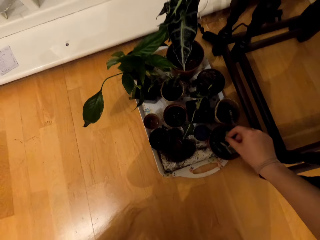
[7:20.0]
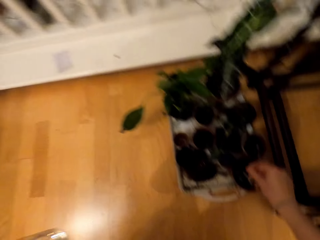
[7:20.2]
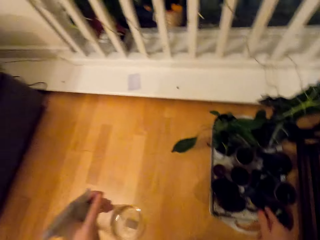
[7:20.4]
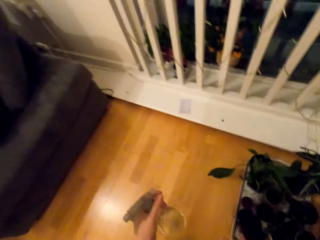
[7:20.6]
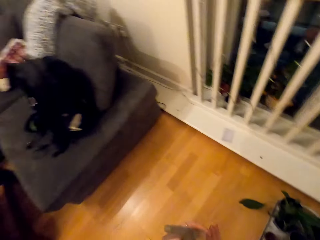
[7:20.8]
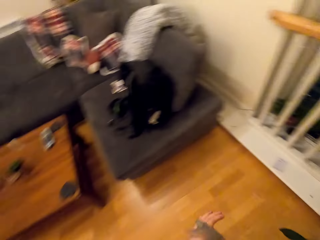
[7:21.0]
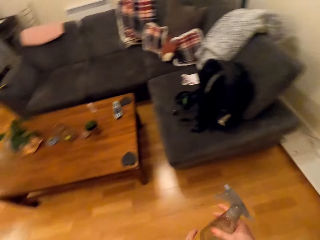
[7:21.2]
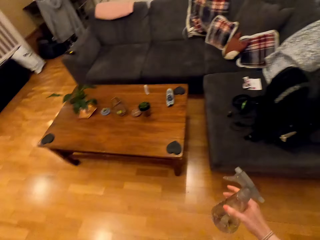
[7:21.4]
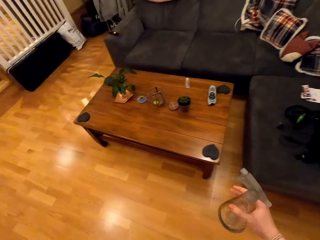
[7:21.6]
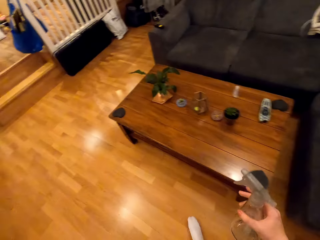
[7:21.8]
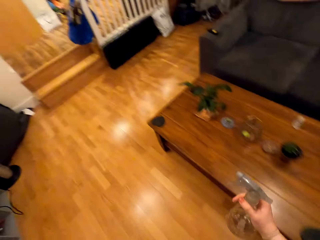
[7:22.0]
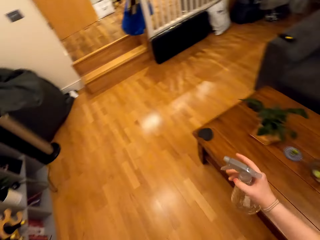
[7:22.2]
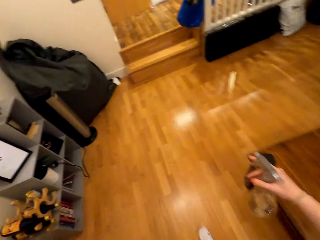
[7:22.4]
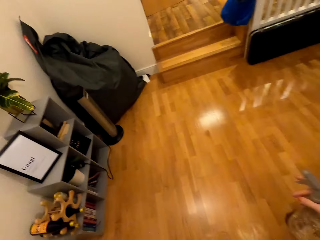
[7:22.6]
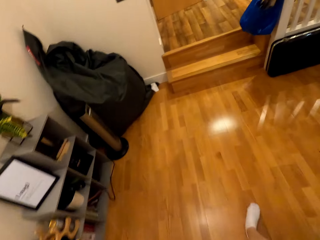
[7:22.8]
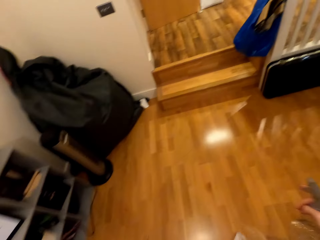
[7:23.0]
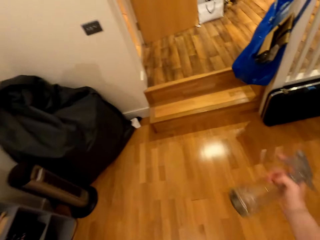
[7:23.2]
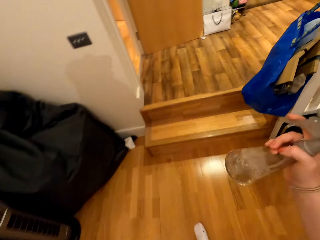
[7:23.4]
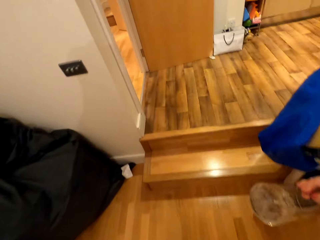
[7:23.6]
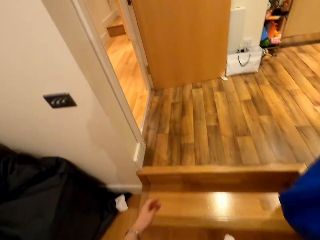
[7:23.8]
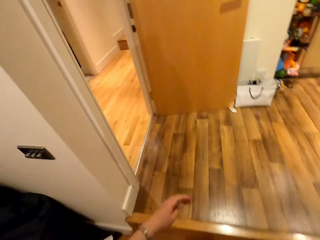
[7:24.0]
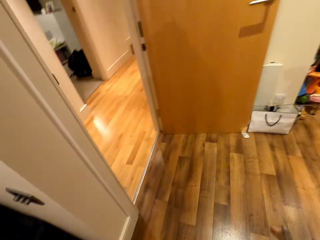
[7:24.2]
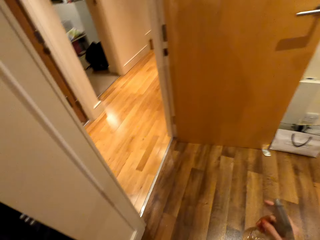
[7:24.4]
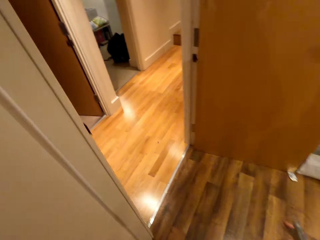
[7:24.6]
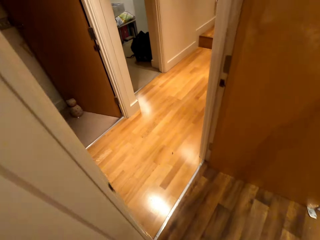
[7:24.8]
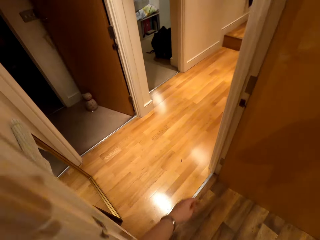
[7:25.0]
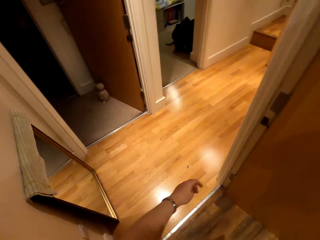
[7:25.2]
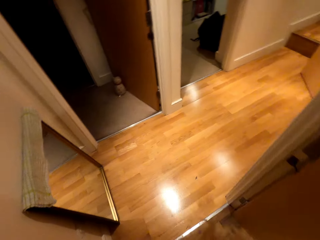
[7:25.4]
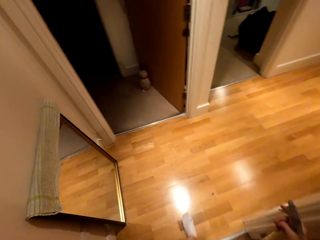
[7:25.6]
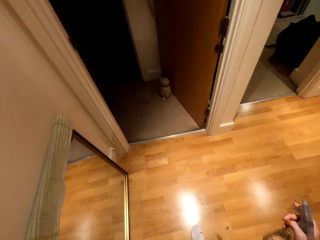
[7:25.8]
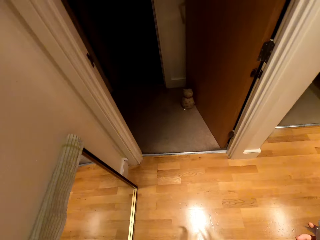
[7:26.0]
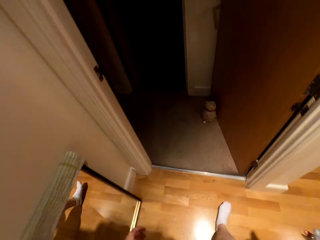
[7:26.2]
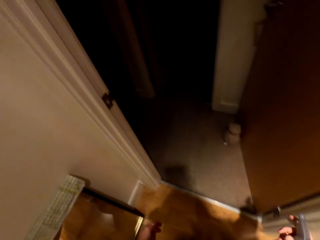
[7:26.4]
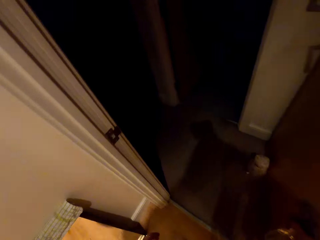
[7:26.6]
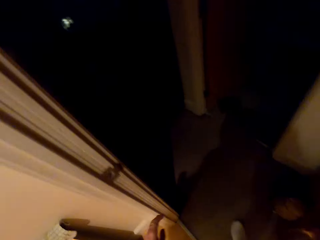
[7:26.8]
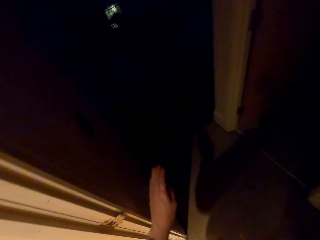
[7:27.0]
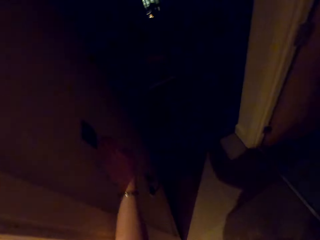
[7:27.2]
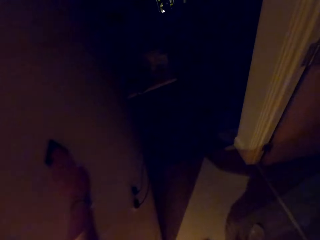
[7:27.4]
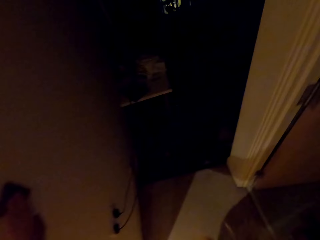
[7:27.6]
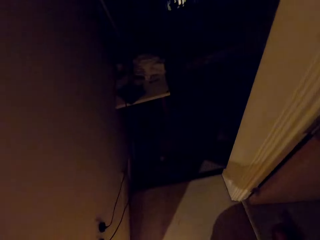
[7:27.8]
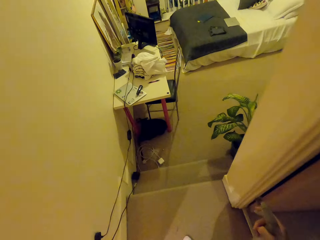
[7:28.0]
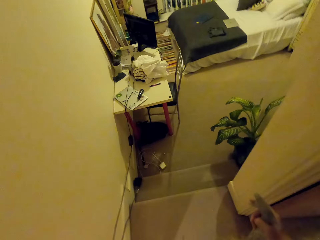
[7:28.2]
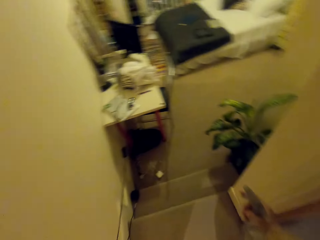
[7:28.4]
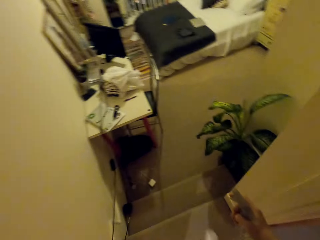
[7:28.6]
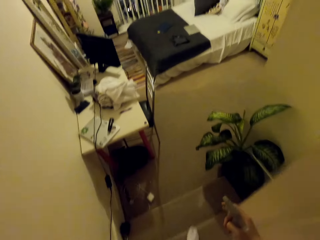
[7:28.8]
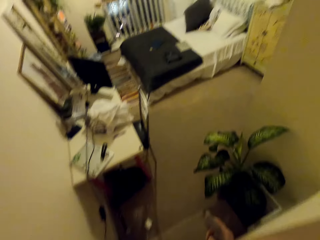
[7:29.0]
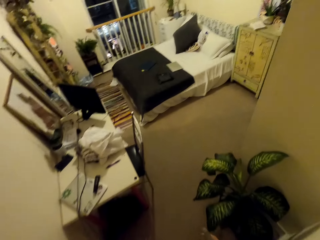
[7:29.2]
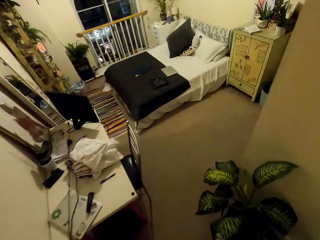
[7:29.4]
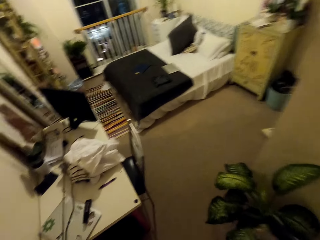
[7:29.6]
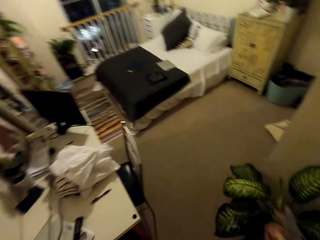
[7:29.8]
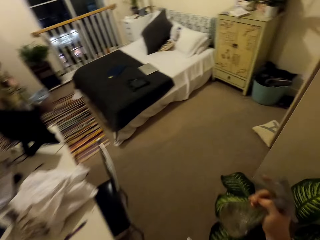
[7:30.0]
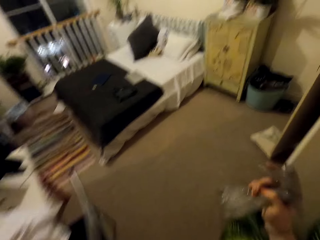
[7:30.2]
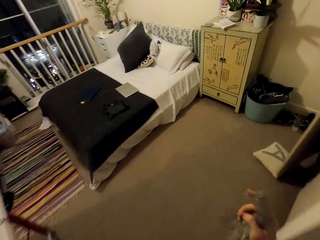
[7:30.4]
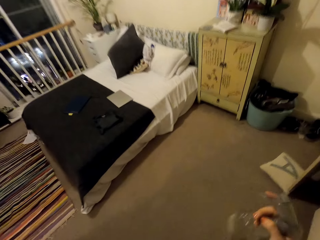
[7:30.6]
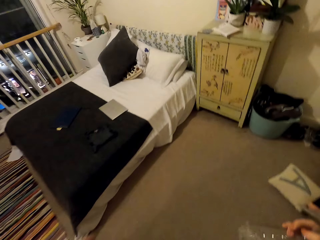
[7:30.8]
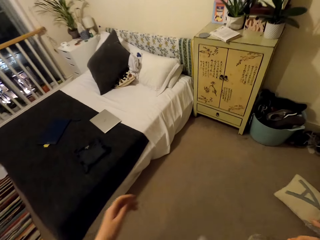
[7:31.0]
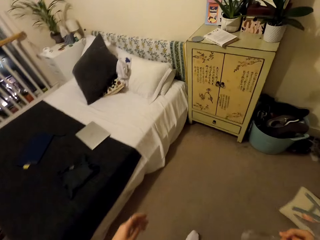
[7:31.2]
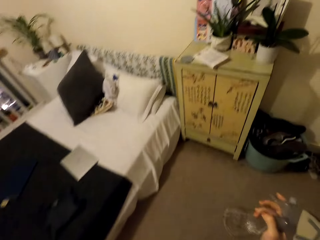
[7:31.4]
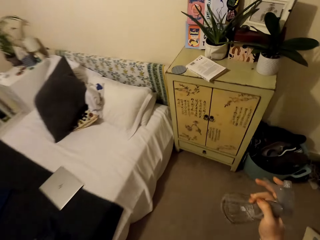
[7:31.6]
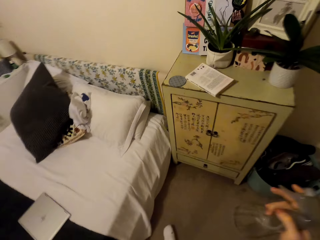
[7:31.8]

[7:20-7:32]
The camera wearer walks around the house. They sigh. They switch the lights.

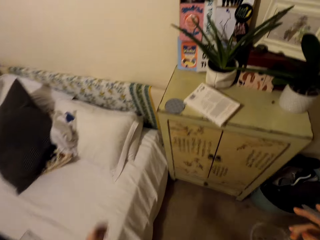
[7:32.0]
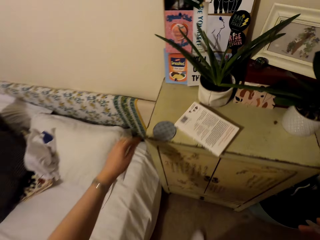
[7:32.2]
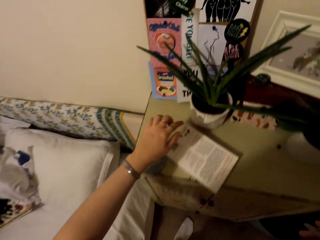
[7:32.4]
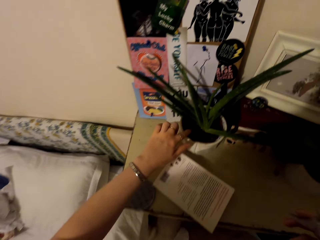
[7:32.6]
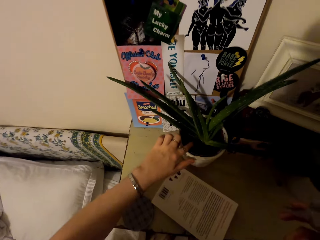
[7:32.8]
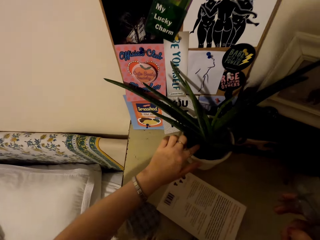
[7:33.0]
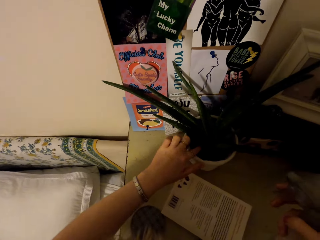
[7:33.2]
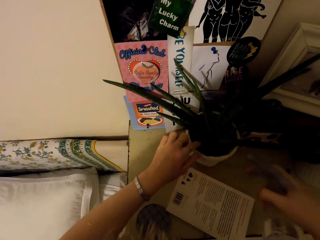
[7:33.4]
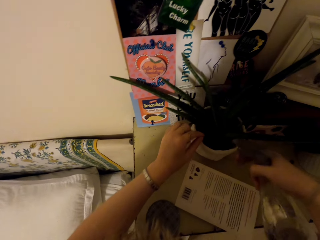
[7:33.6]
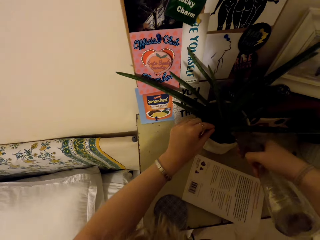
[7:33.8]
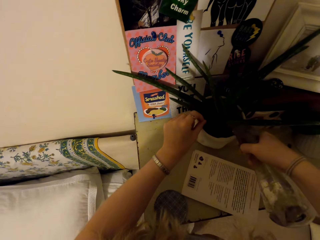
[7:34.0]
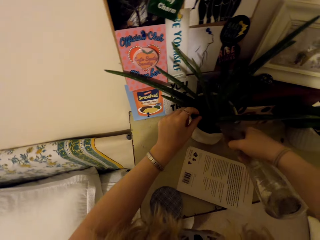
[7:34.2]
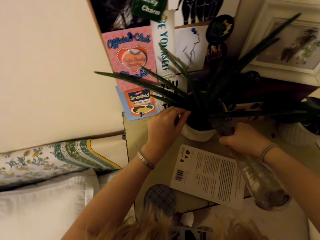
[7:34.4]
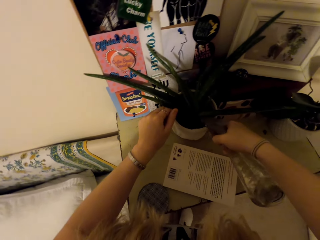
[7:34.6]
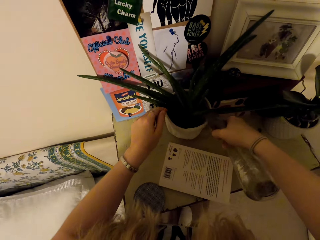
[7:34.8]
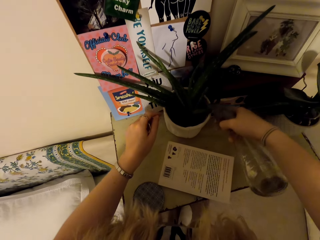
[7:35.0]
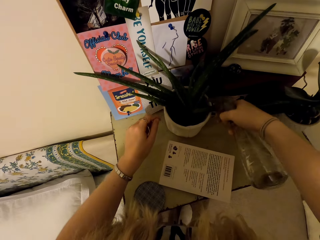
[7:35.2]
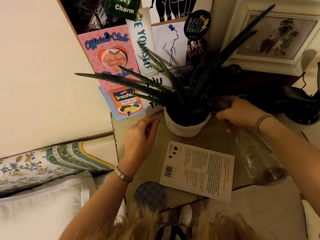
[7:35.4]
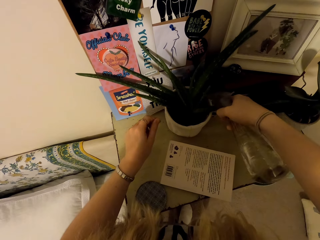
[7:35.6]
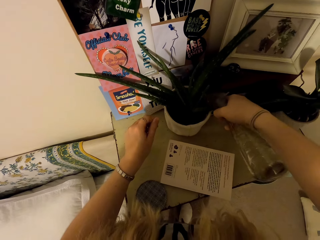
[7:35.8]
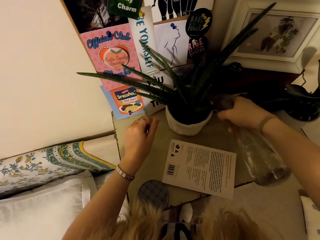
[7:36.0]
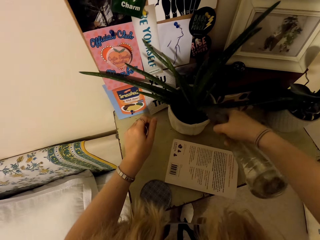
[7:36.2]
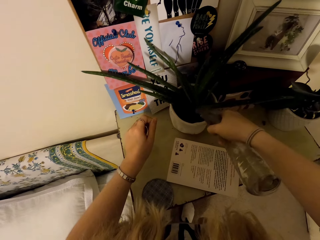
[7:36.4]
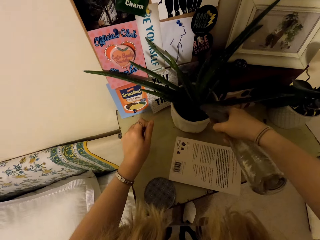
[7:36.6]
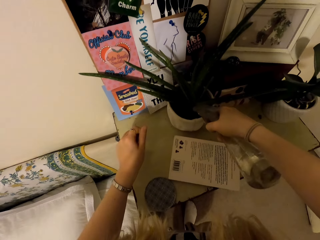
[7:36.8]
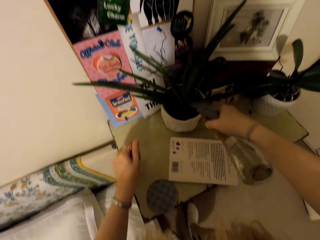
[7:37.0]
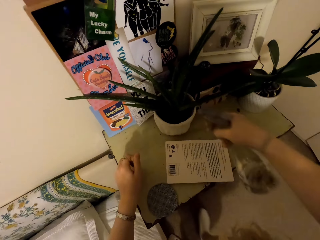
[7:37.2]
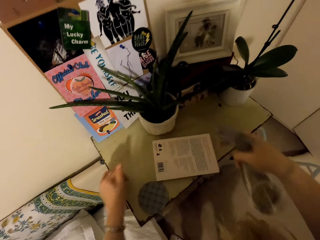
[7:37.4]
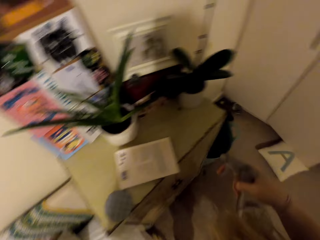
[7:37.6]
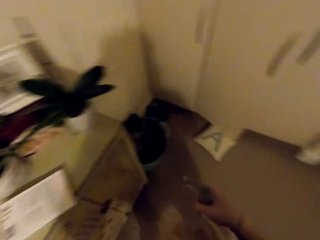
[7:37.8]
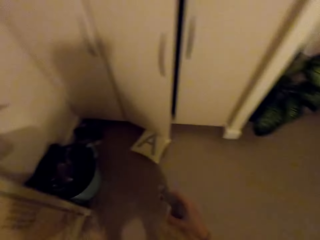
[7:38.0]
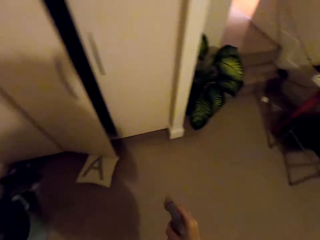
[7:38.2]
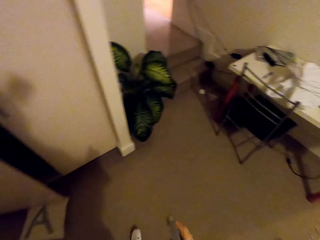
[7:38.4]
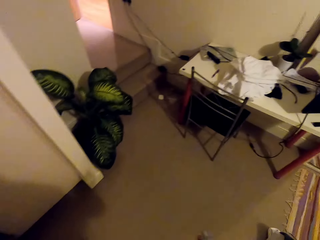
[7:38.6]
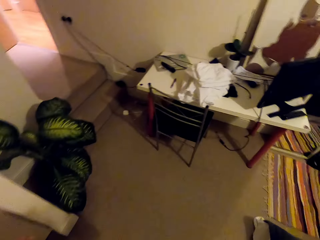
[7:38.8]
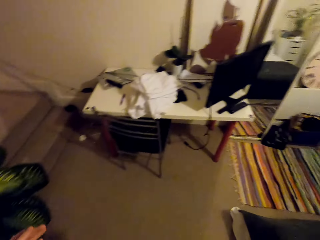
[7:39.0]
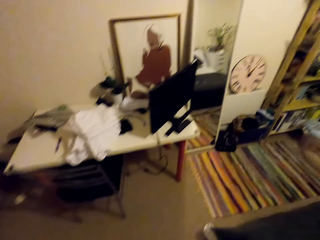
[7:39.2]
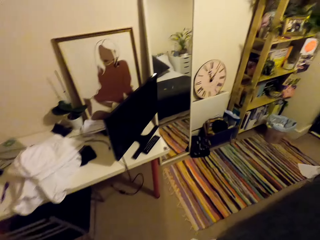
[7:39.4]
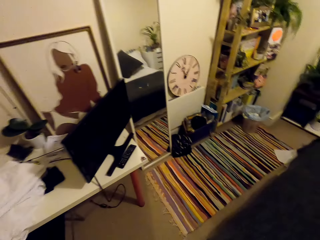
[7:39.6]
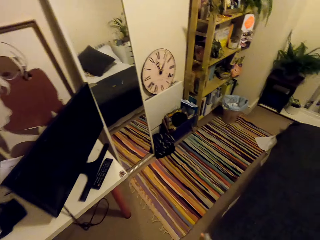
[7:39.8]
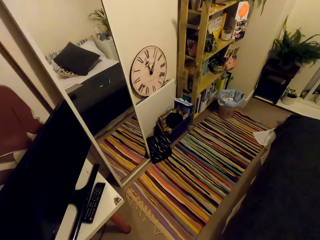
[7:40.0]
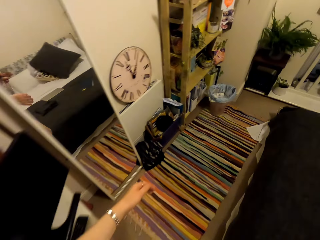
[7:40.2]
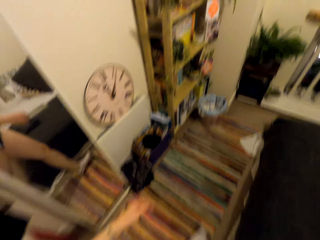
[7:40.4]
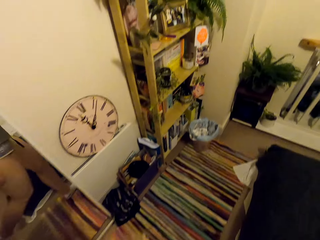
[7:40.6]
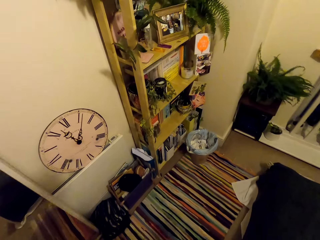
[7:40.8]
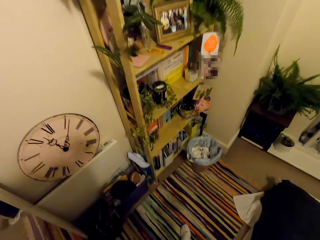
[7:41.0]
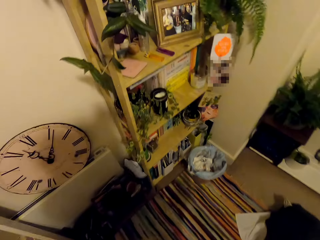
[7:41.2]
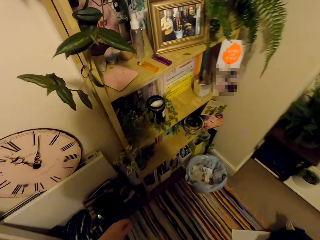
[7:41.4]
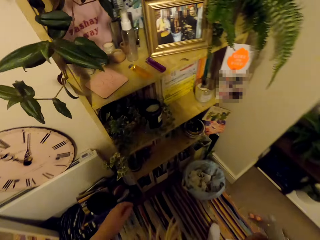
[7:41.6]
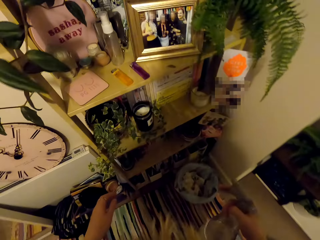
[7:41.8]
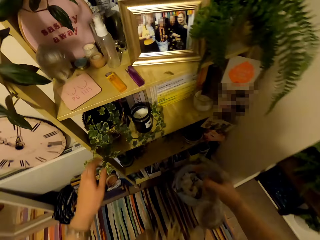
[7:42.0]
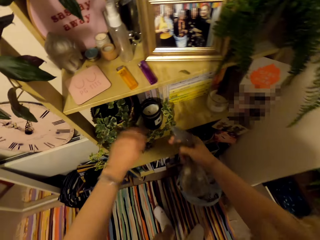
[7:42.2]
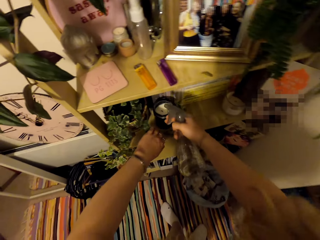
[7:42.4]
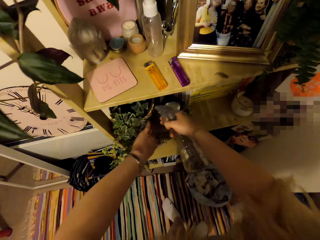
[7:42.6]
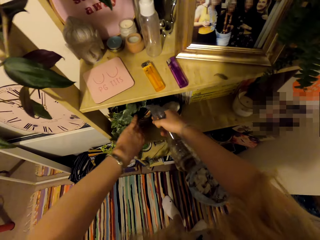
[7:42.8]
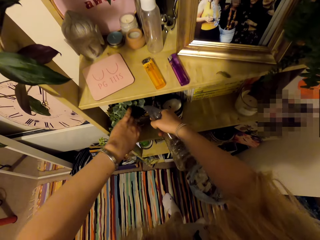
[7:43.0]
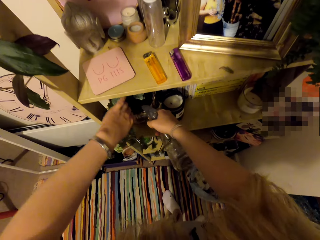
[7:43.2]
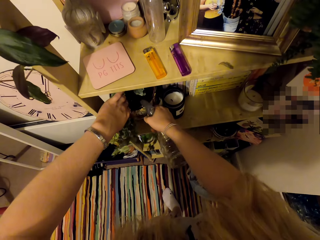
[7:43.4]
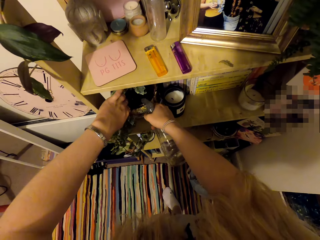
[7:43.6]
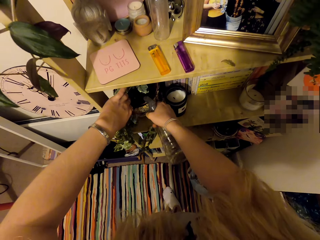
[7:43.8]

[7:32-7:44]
The camera wearer waters the plants in the room with a spray bottle. They walk around the house. They water the plants with the spray bottle.
